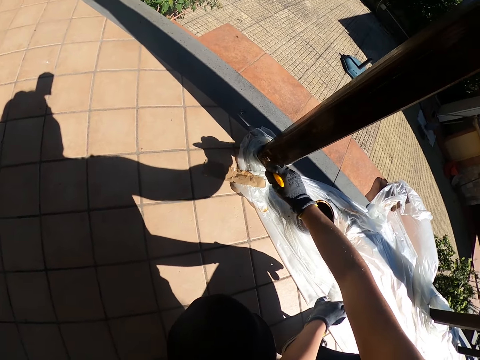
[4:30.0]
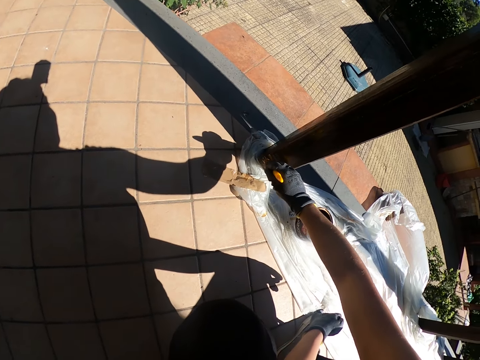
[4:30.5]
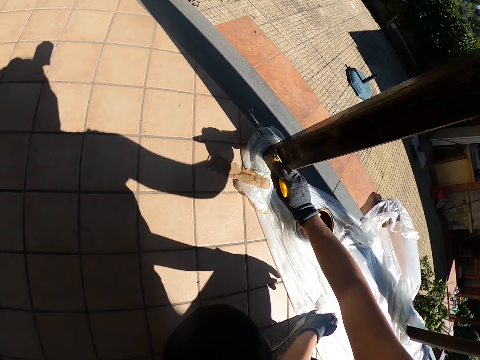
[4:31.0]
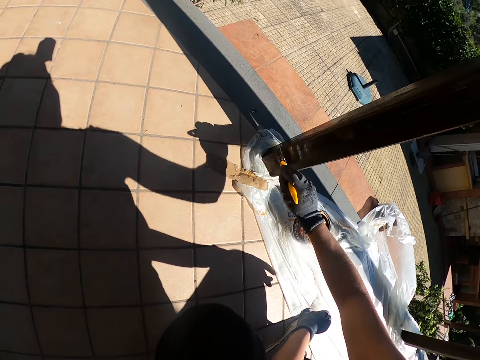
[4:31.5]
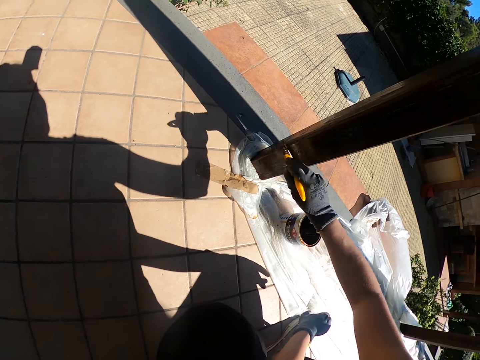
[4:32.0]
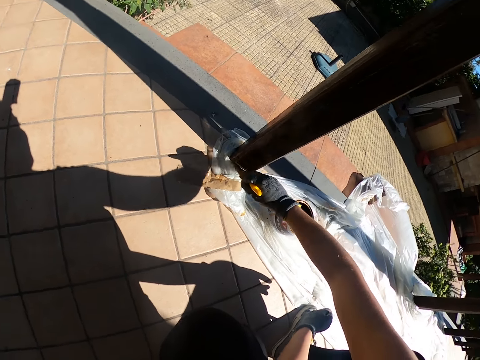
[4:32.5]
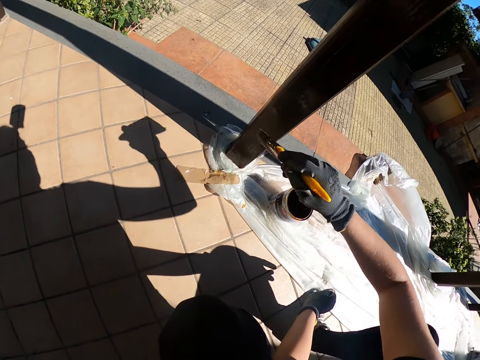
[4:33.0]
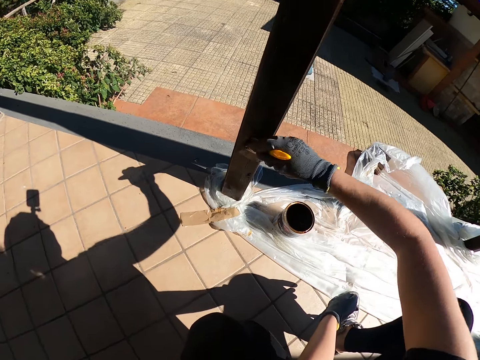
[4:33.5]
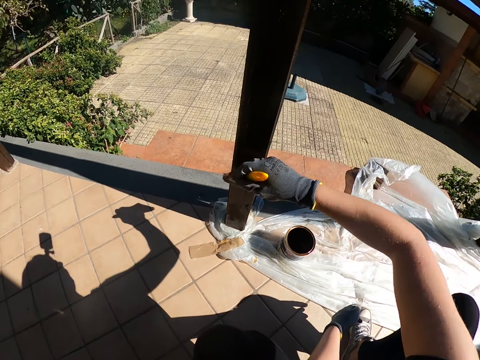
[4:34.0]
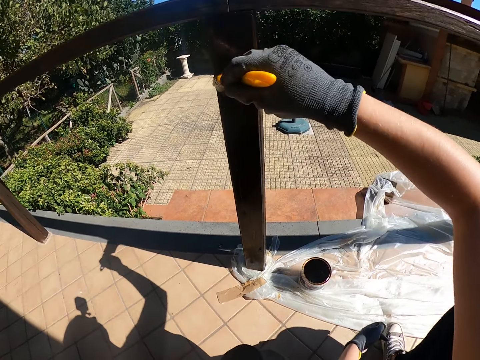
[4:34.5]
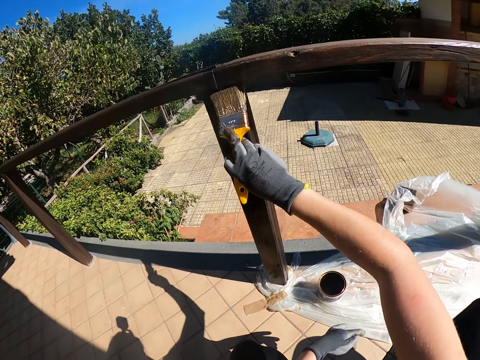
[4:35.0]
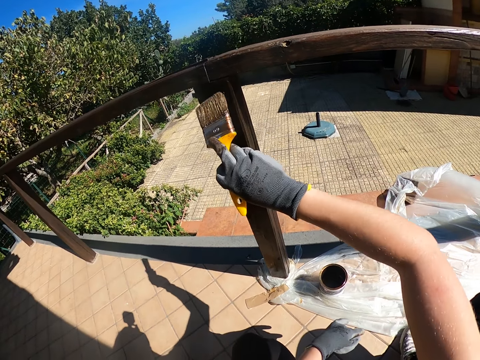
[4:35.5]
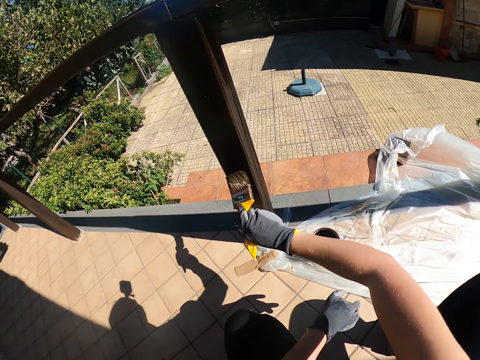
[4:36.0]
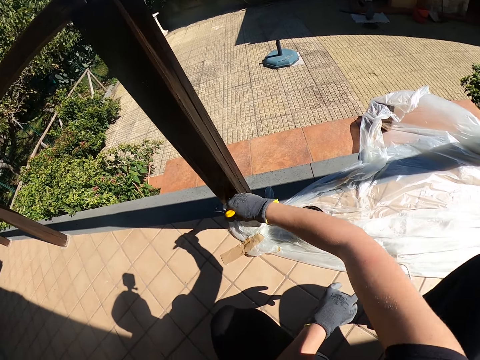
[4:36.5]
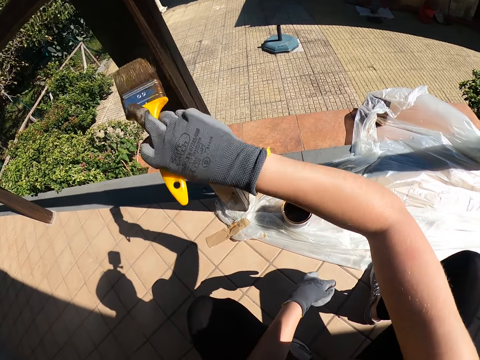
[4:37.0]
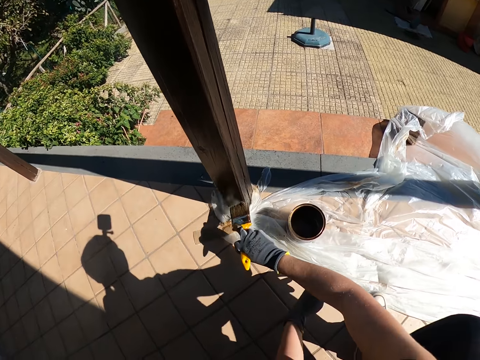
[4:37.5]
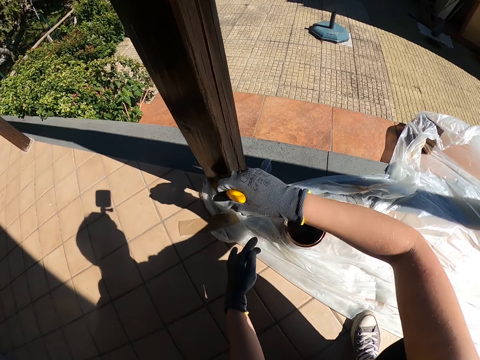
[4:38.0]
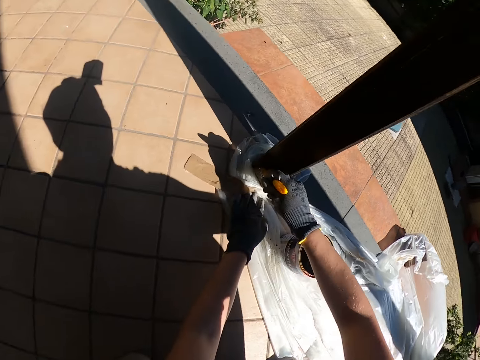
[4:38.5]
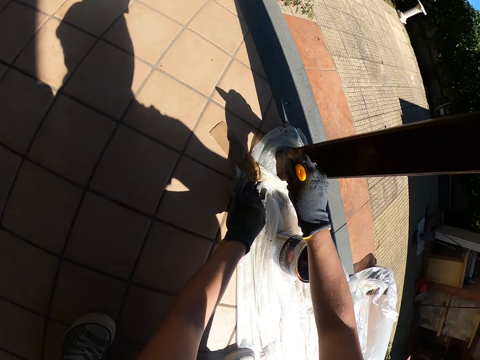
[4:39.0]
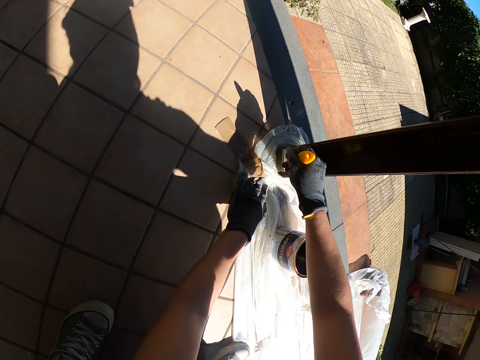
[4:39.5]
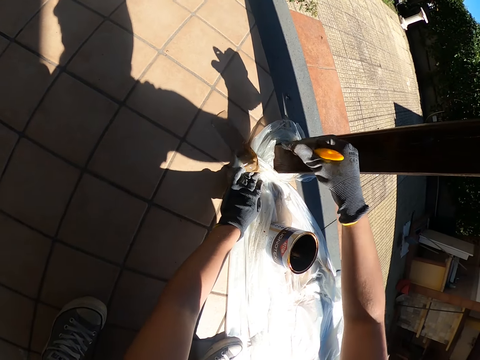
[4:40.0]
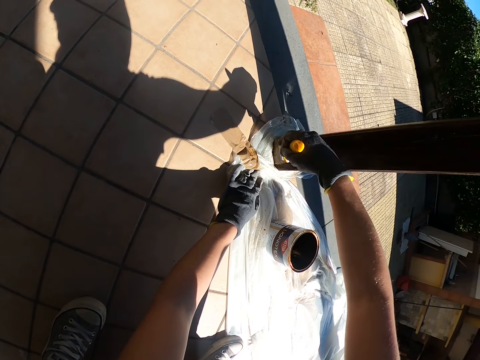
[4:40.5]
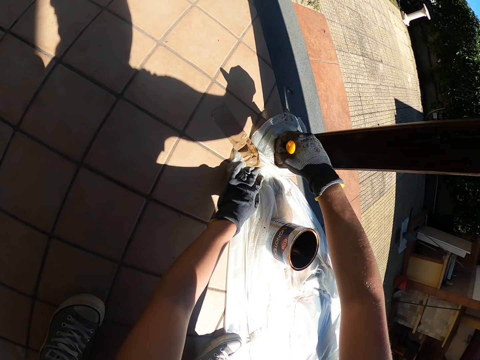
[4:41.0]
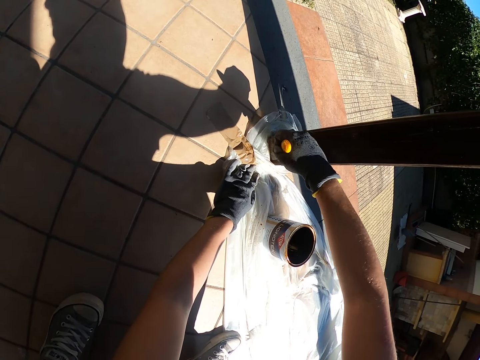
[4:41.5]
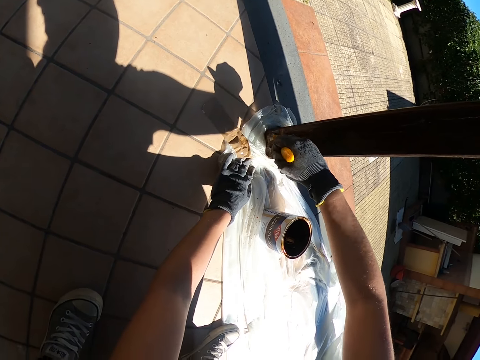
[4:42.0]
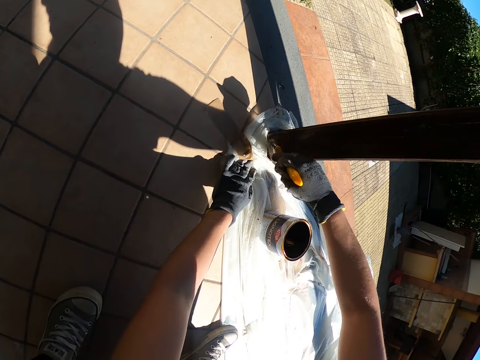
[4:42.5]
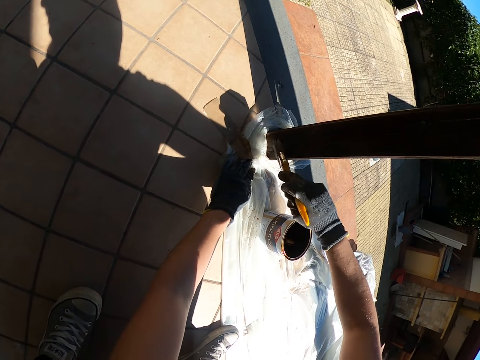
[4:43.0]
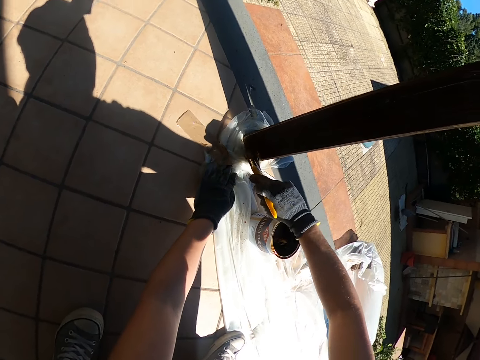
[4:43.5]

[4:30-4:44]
The camera wearer places her left hand on the nylon.

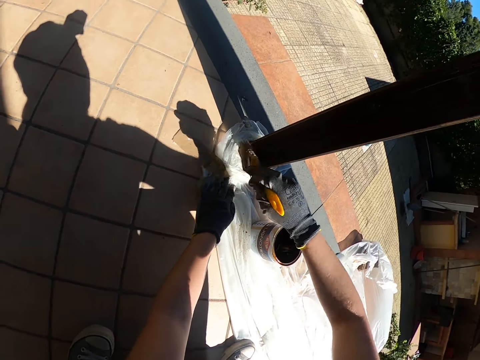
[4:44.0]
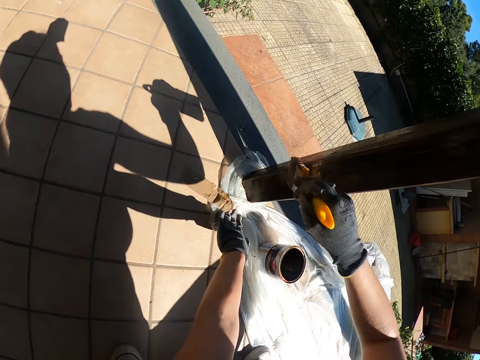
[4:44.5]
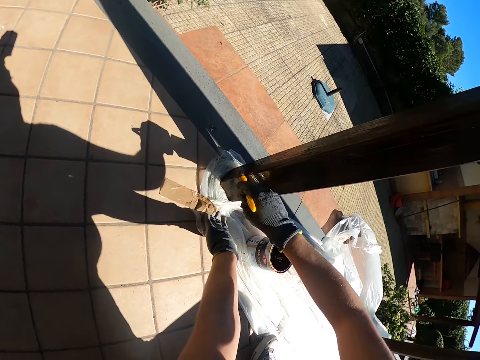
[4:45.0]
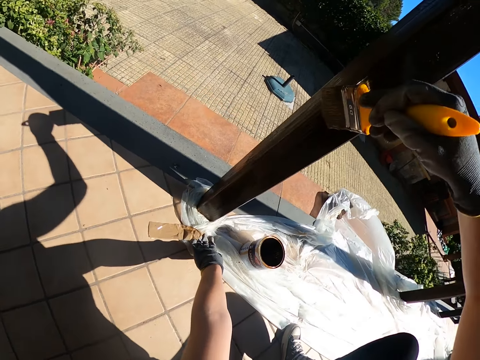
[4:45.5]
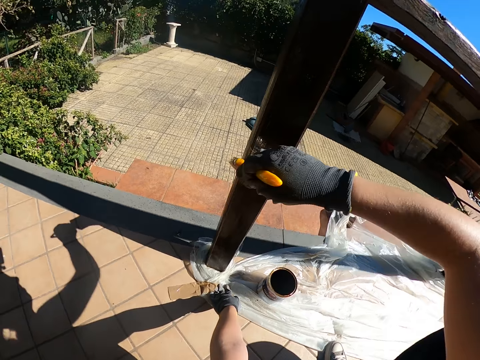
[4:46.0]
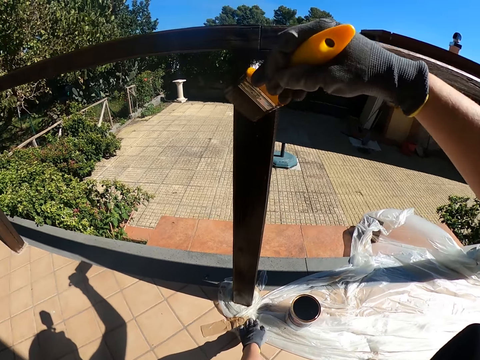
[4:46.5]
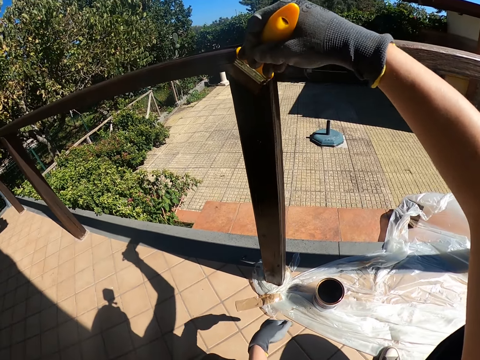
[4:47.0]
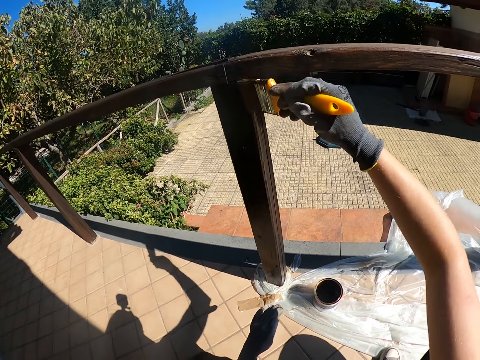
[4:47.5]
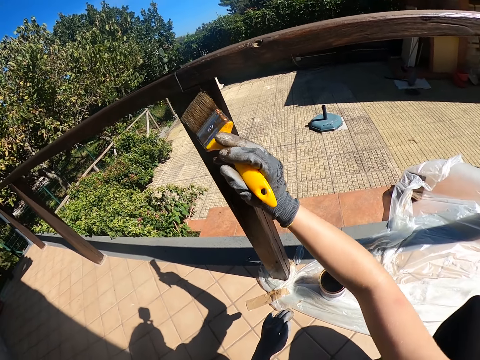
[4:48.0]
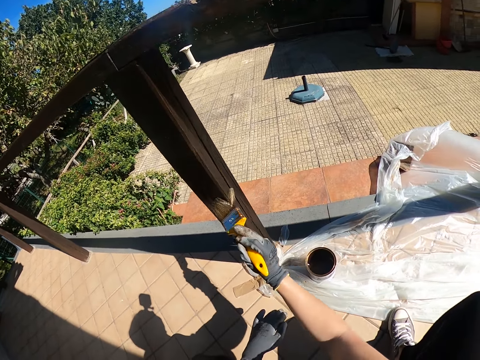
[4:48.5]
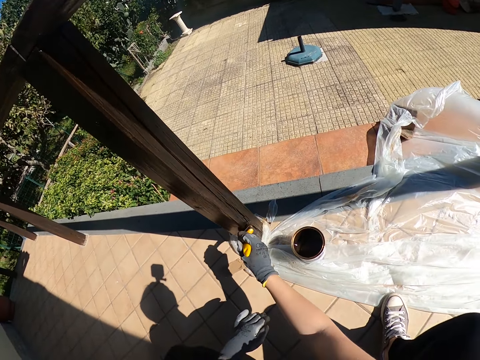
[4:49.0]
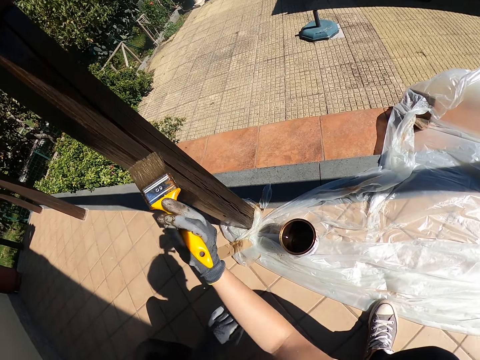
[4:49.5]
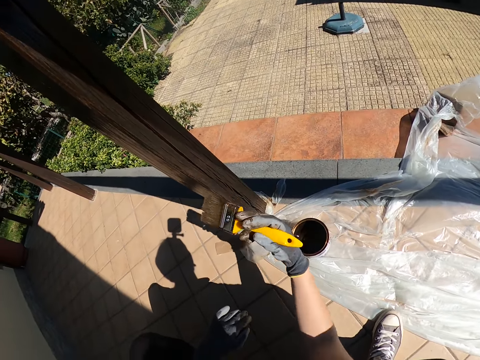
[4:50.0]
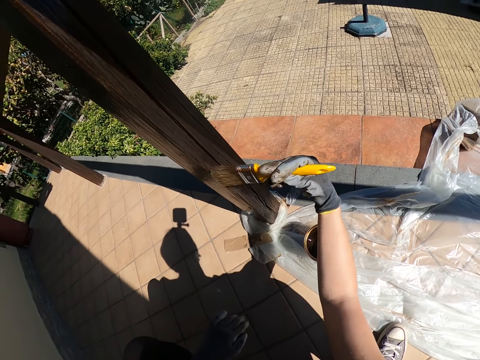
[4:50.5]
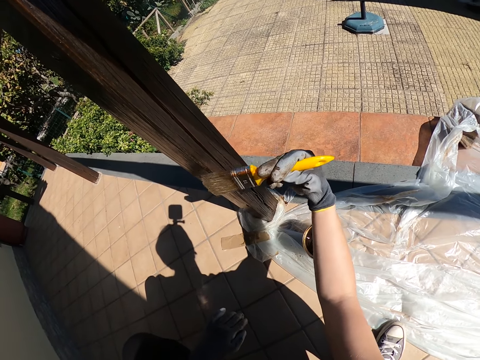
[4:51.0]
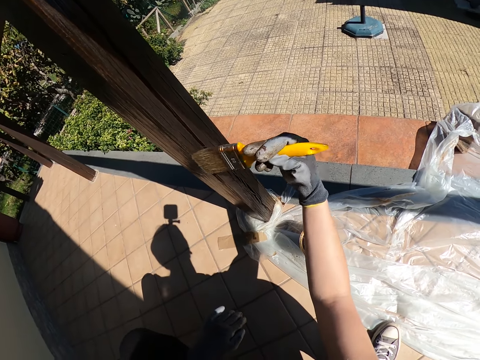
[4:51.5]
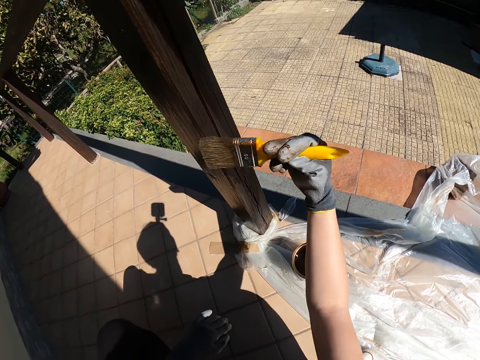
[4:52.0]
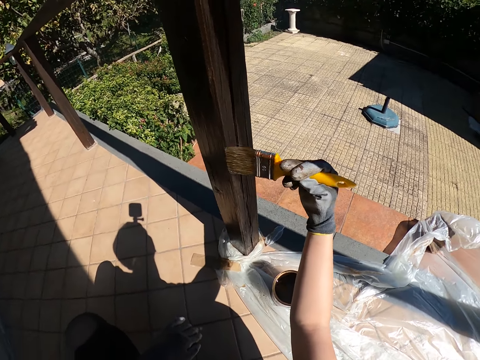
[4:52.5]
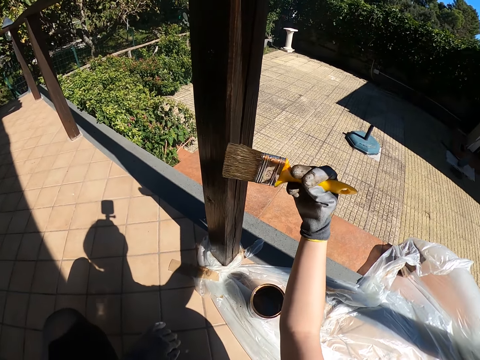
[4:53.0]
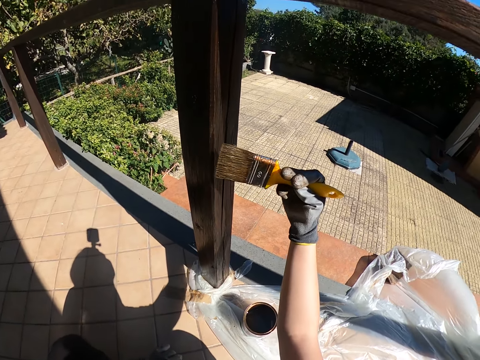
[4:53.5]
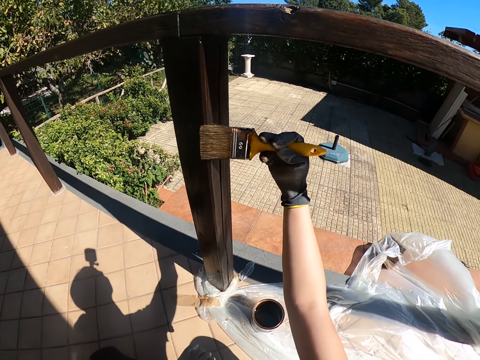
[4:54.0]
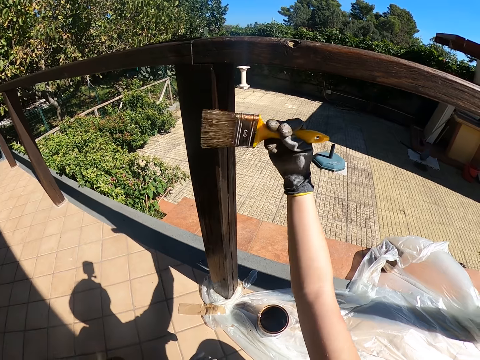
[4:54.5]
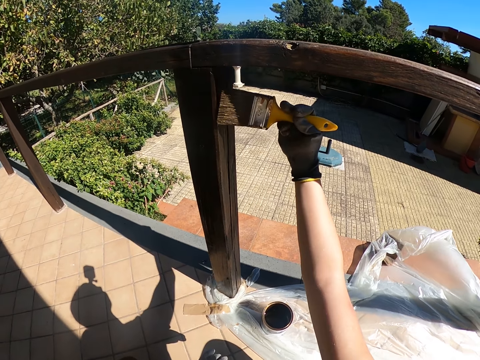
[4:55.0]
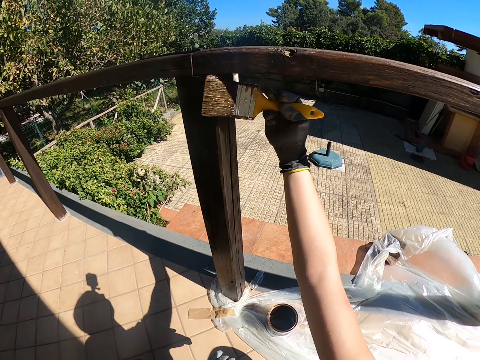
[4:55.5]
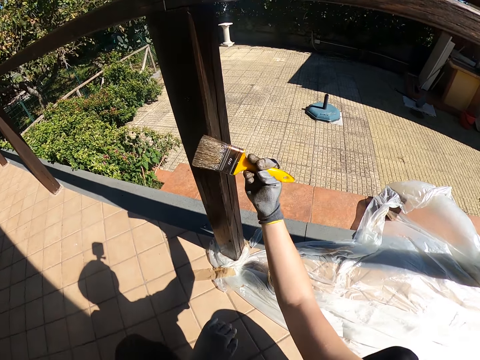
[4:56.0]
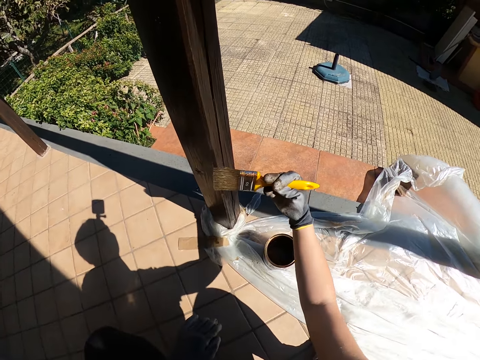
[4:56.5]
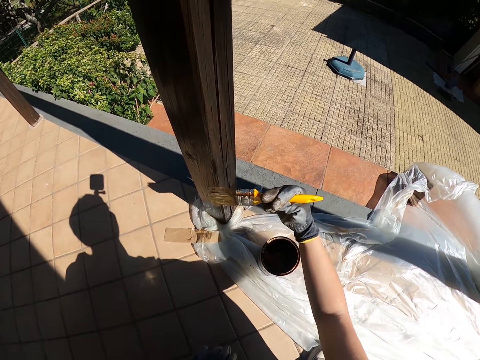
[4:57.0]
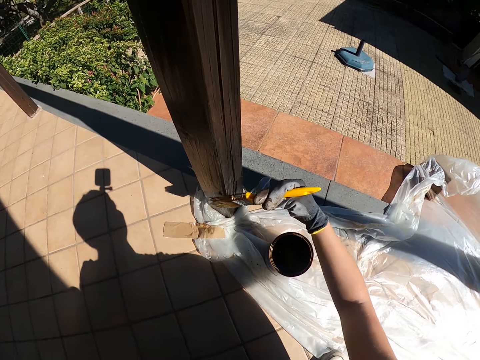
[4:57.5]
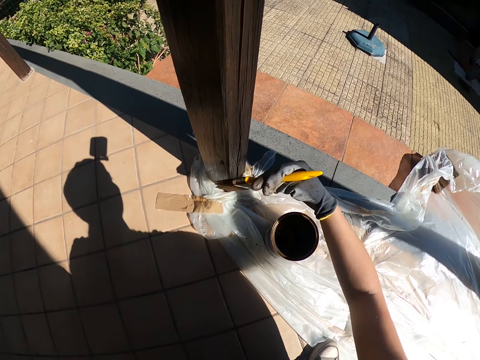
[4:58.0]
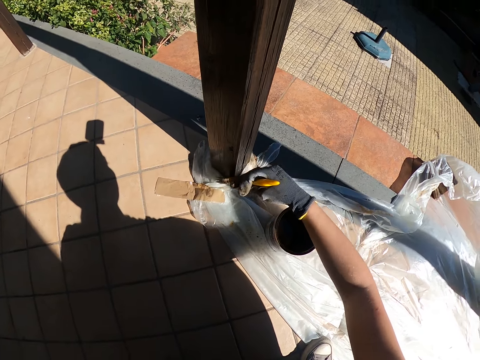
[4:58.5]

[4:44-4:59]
The camera wearer takes his left hand off the tarpaulin.
